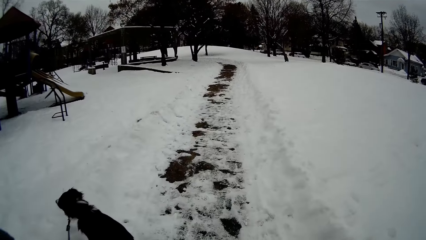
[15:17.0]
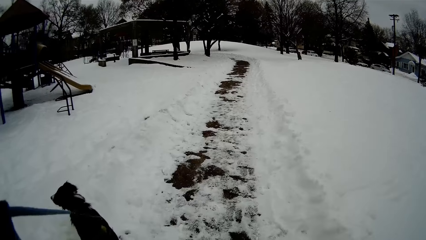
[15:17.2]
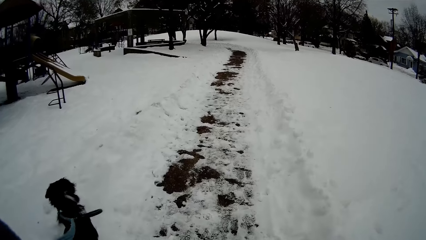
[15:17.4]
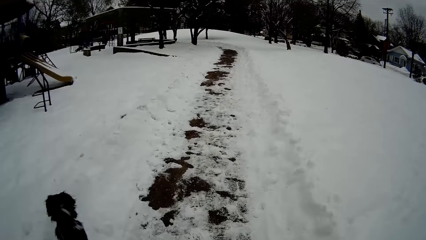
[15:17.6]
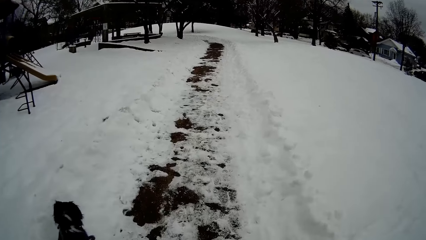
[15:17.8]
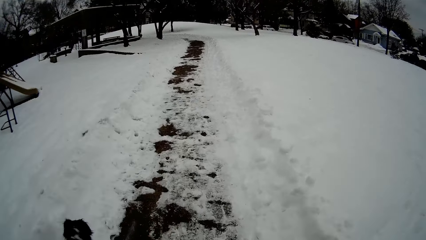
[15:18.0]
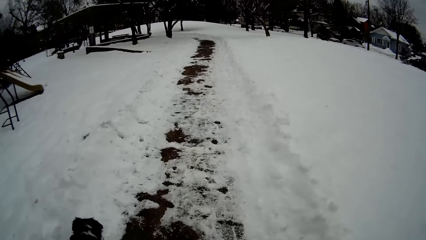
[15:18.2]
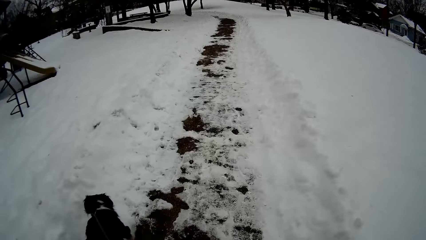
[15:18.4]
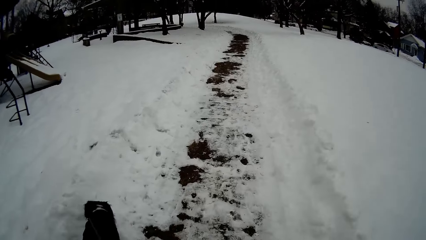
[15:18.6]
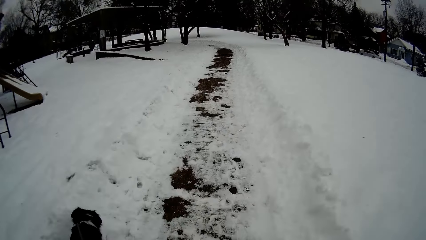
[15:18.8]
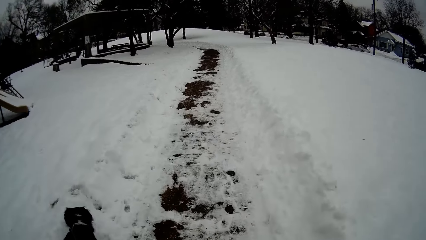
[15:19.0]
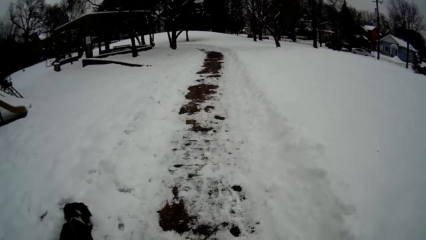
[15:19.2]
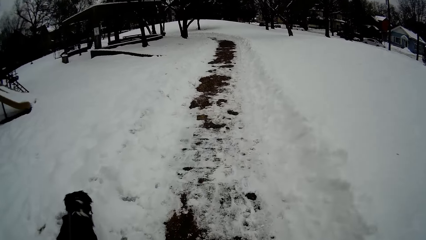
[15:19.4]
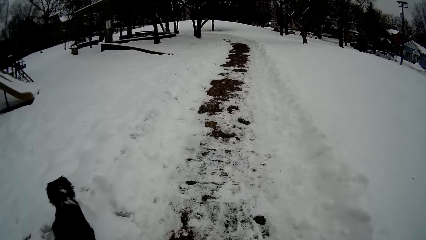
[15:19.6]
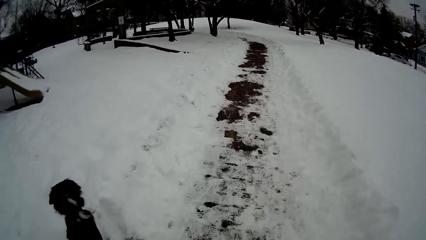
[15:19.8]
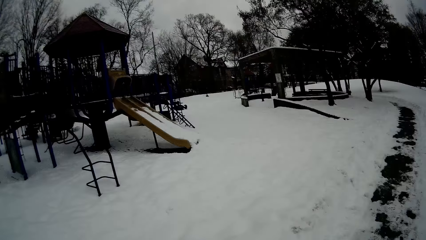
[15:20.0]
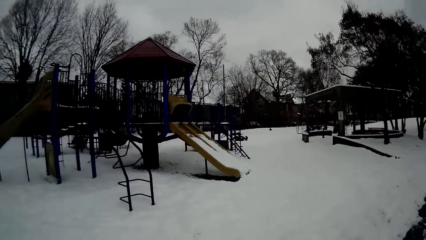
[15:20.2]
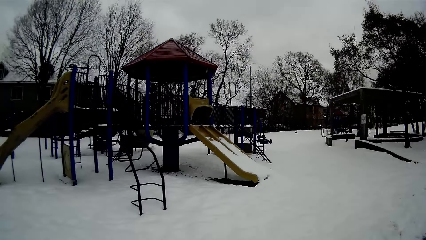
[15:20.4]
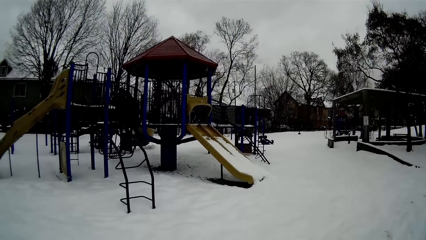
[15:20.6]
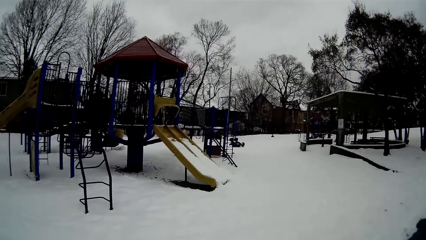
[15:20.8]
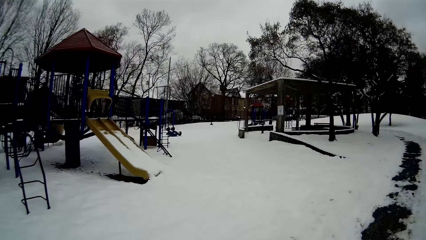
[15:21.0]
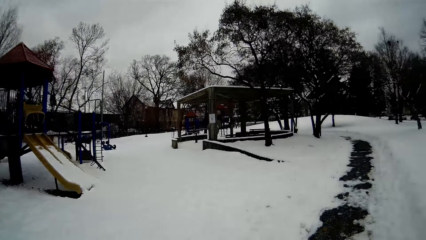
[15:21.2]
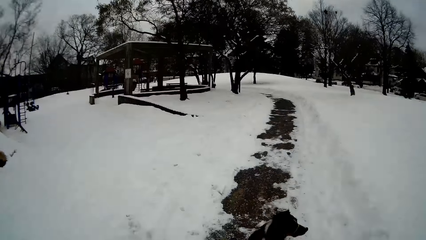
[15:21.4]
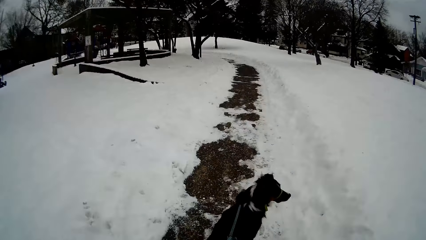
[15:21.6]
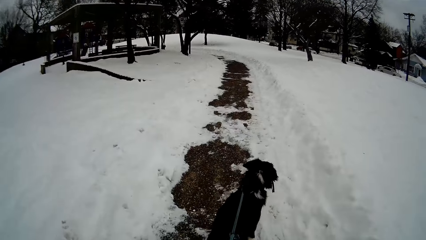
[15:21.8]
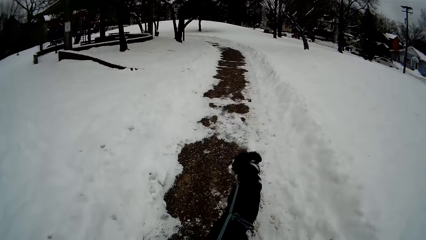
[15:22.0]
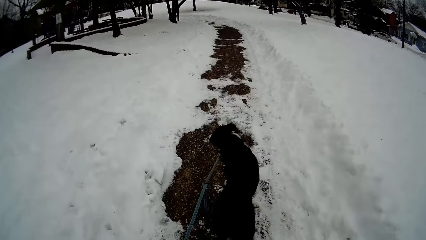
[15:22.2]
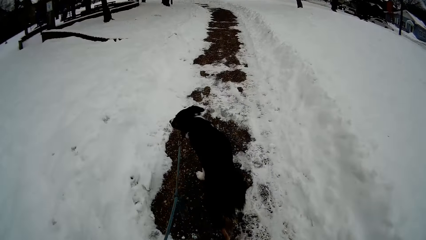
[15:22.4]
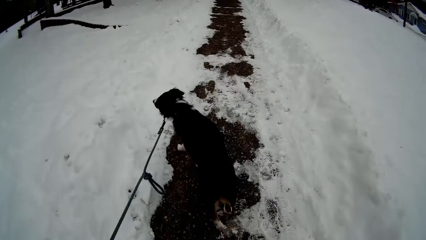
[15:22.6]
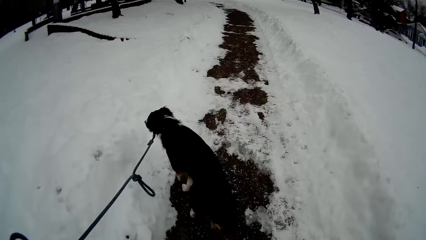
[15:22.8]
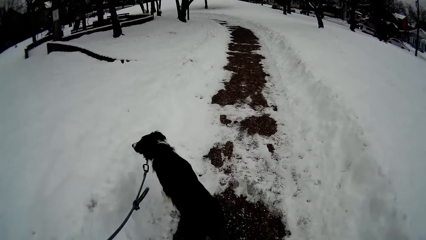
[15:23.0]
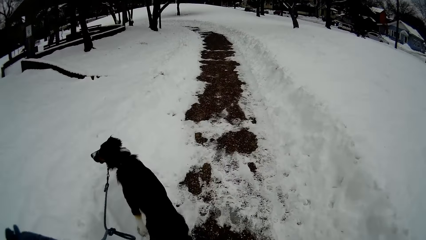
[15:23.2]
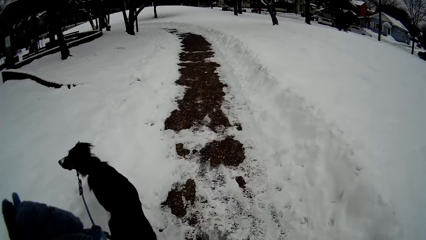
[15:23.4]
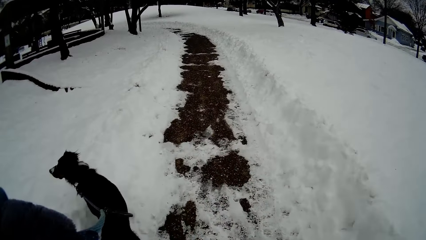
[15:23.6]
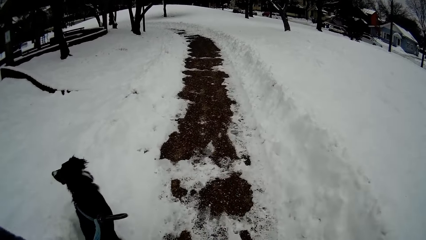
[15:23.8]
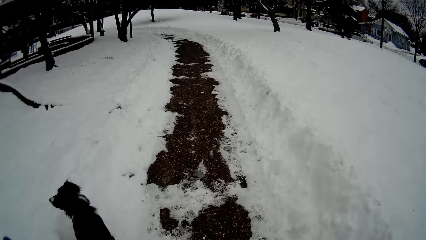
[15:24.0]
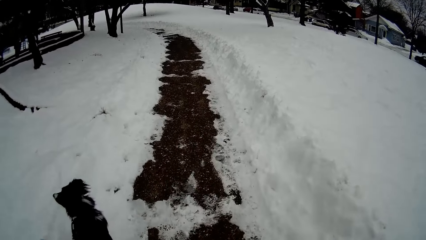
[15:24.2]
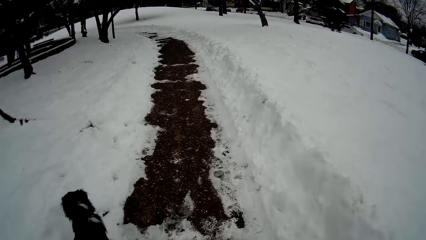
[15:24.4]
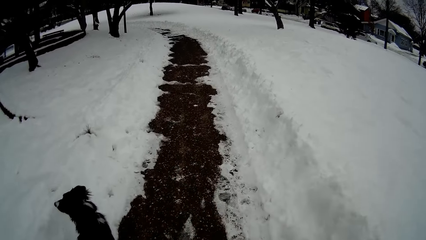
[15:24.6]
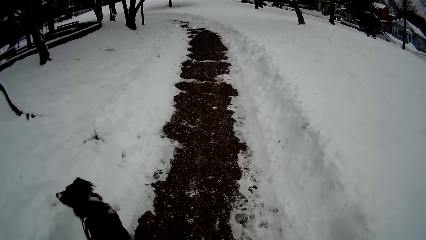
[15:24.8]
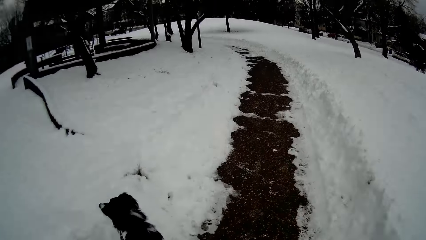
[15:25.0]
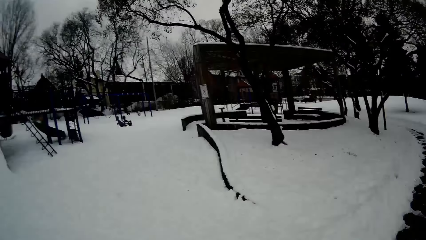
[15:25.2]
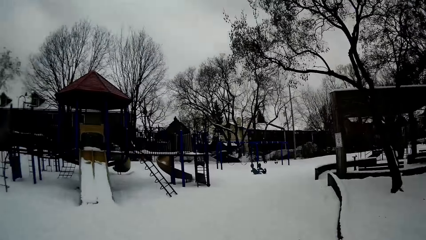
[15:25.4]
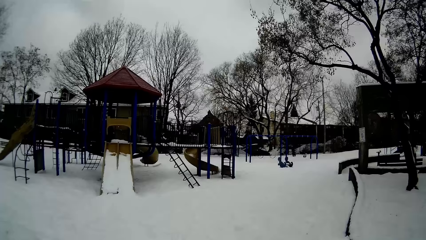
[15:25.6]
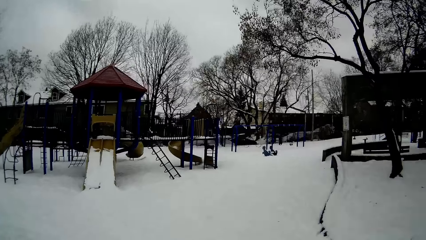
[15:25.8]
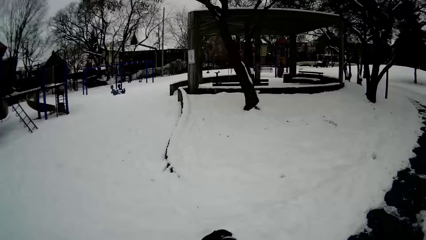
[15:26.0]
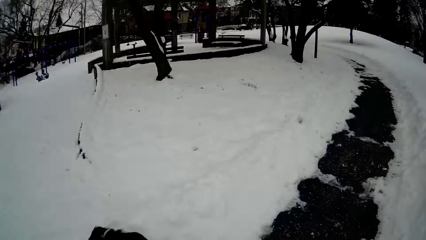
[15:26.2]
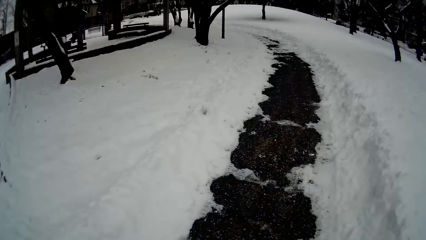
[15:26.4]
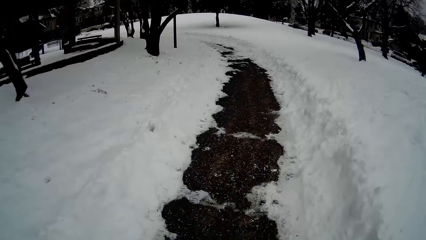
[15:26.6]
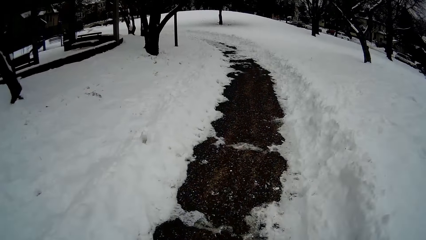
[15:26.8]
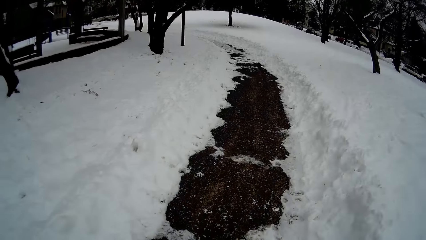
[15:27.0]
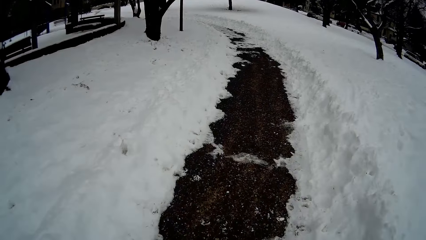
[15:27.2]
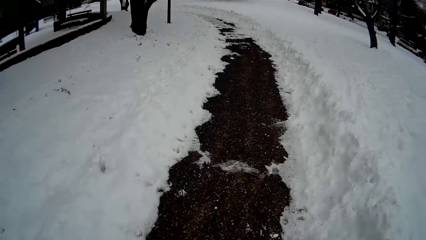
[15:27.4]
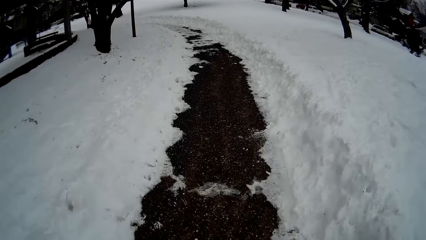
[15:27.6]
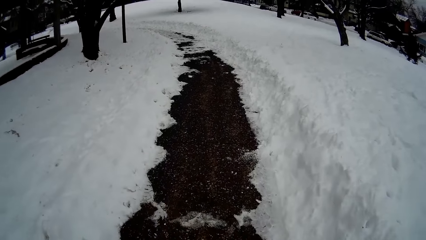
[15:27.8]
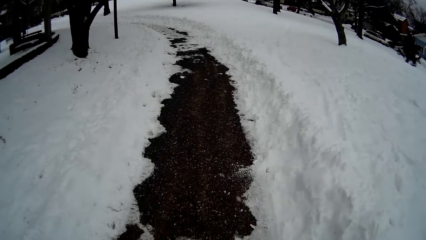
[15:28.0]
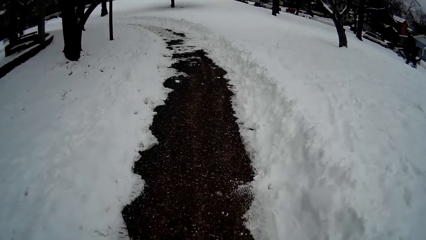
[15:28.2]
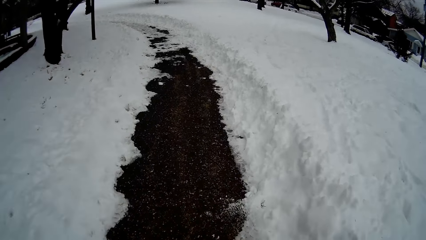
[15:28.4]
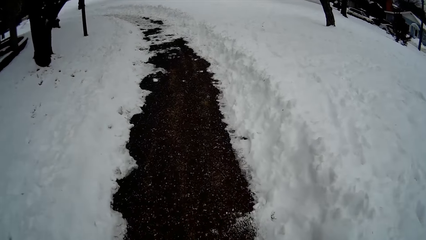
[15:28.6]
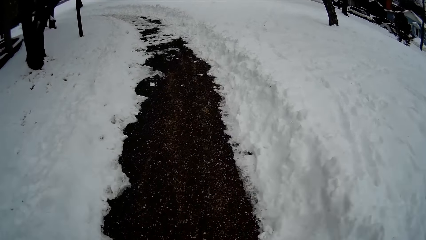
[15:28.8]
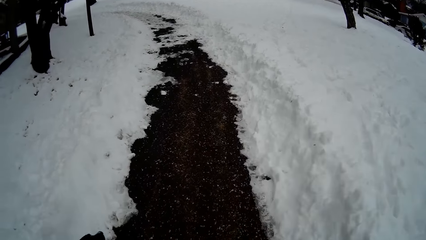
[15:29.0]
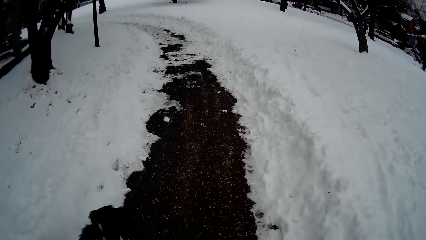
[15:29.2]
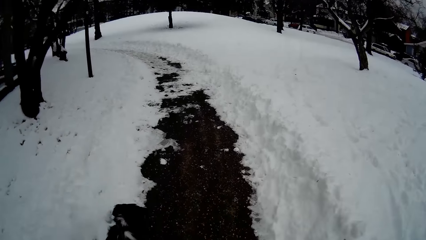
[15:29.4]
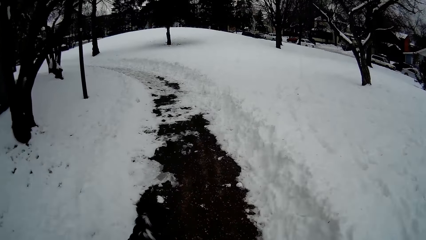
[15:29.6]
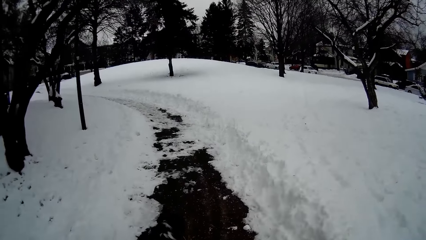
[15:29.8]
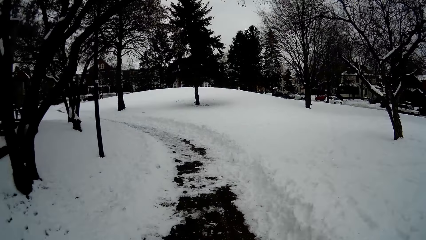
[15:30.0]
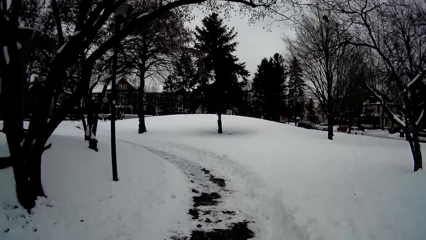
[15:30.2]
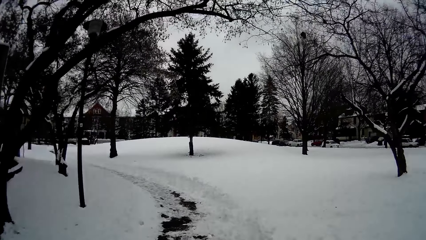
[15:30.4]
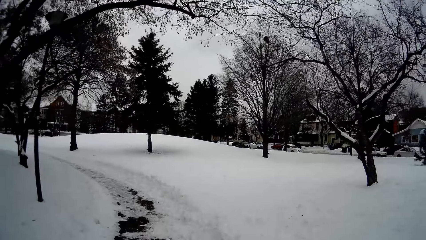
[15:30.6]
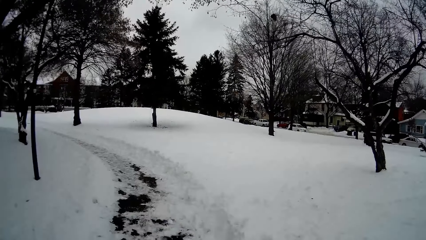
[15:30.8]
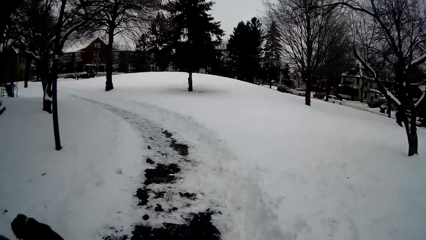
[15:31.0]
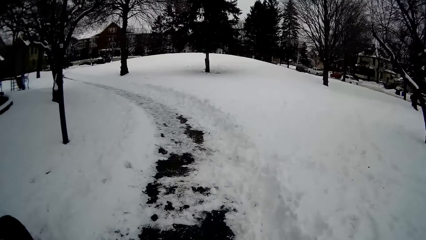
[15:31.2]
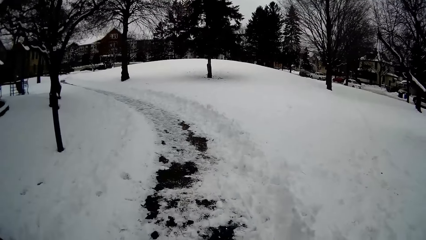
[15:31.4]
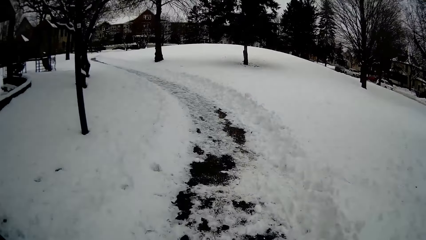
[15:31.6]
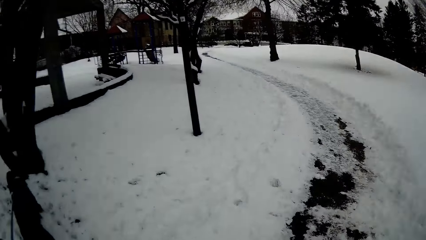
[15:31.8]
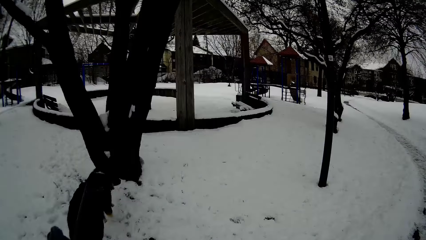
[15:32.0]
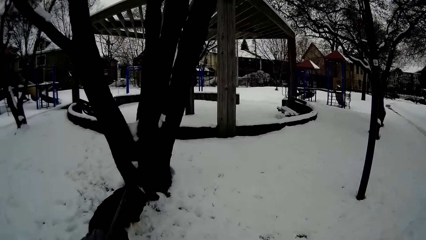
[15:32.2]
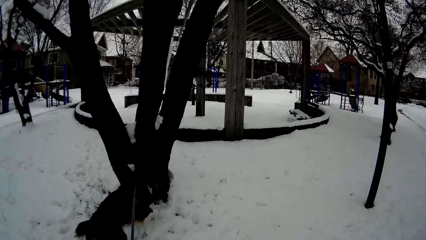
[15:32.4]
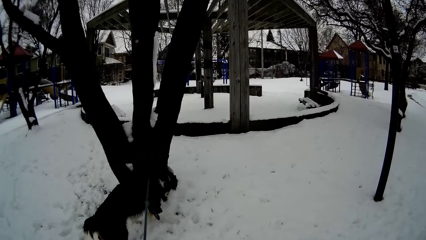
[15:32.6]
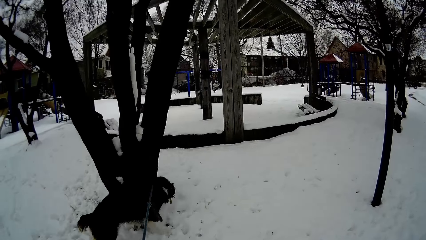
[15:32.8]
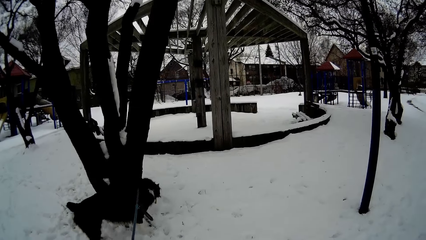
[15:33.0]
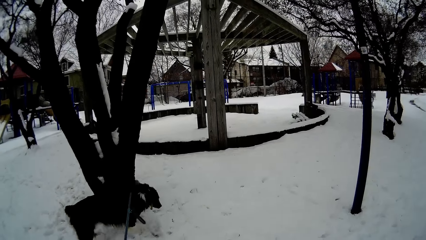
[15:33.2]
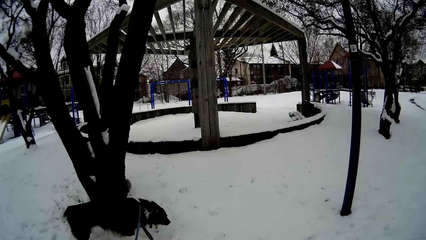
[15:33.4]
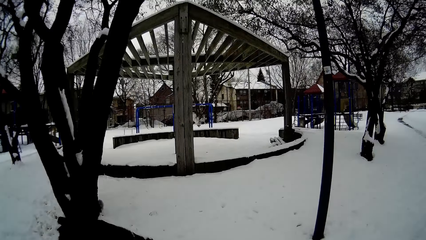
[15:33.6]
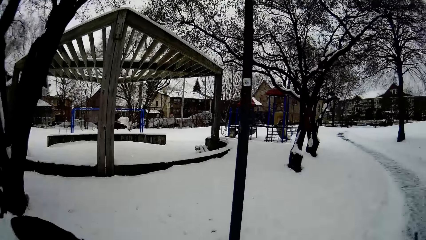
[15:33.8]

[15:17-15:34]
The camera wearer looks at a play house for kids. They walk with the dog along the street. They look at the play house for kids. They walk with the dog along the street.
